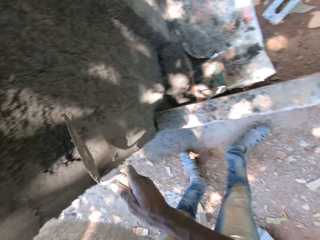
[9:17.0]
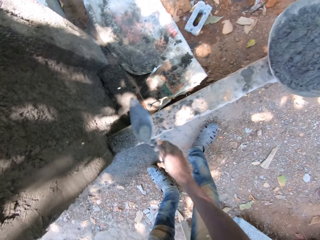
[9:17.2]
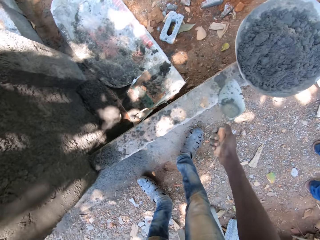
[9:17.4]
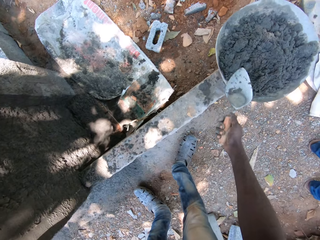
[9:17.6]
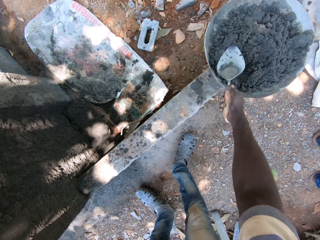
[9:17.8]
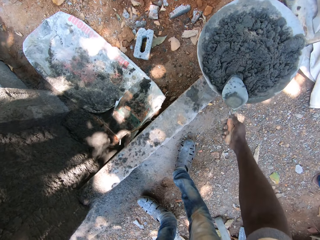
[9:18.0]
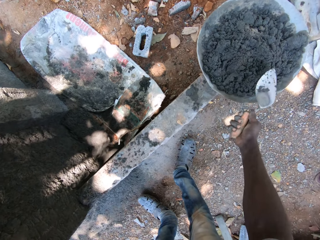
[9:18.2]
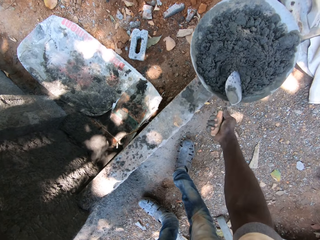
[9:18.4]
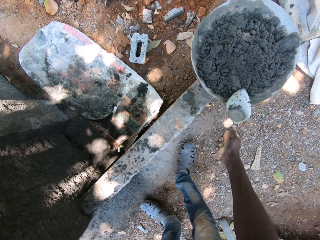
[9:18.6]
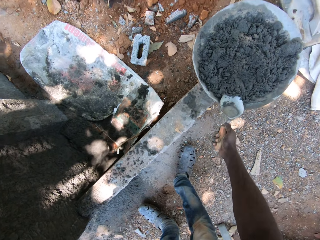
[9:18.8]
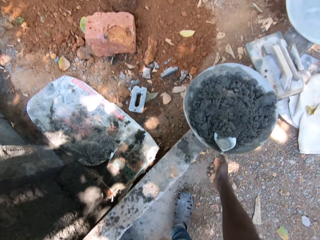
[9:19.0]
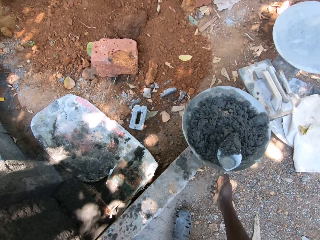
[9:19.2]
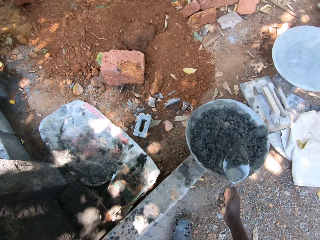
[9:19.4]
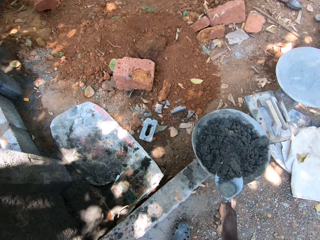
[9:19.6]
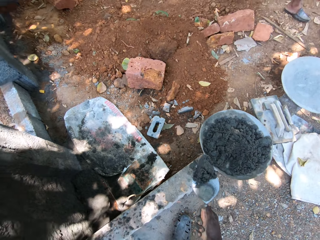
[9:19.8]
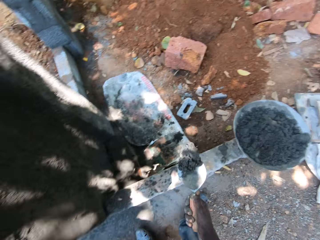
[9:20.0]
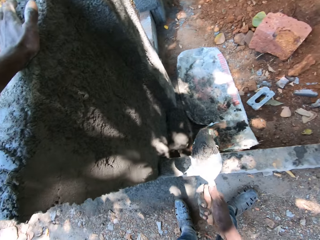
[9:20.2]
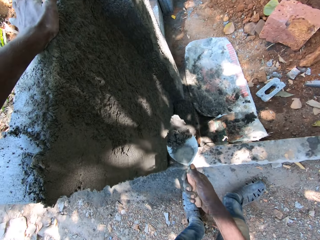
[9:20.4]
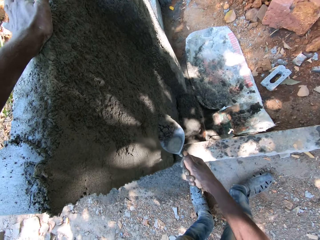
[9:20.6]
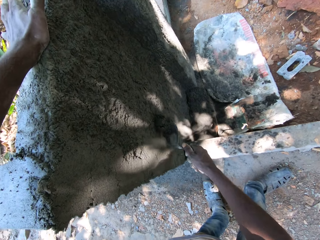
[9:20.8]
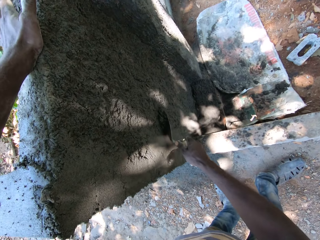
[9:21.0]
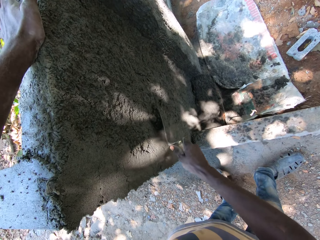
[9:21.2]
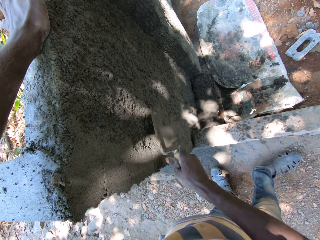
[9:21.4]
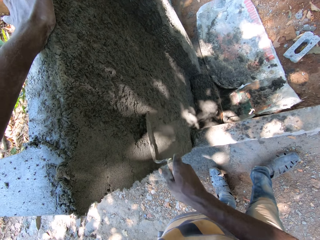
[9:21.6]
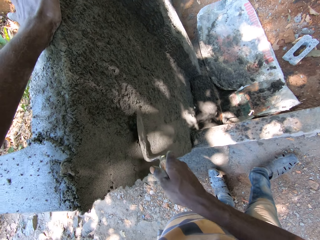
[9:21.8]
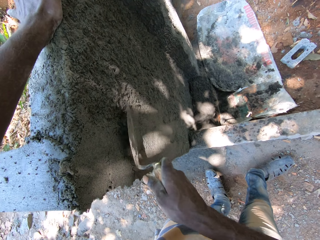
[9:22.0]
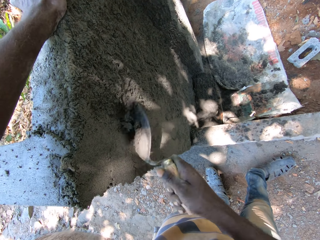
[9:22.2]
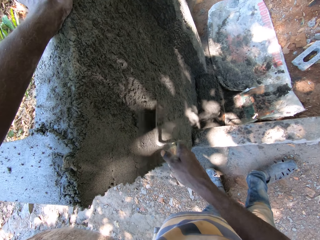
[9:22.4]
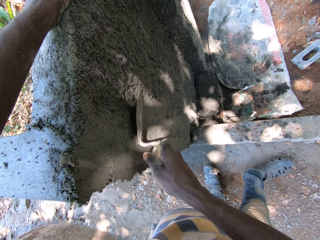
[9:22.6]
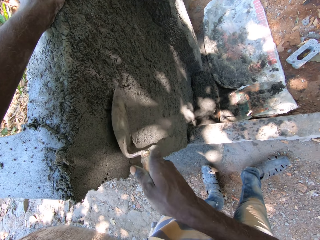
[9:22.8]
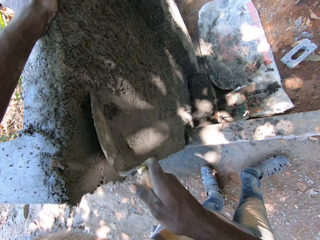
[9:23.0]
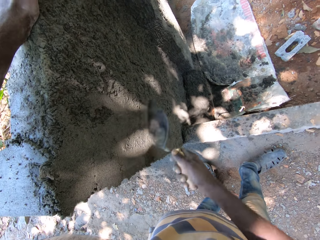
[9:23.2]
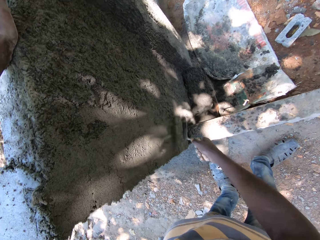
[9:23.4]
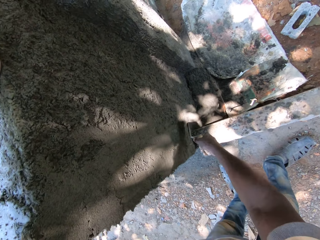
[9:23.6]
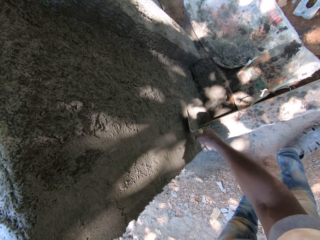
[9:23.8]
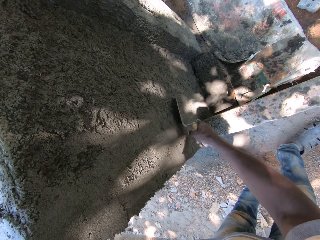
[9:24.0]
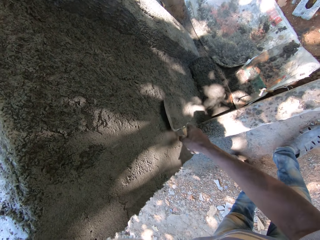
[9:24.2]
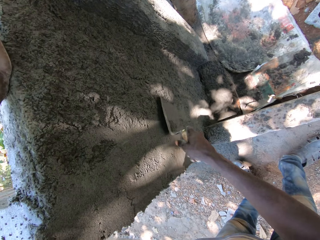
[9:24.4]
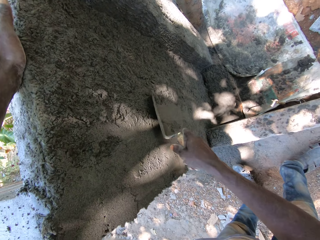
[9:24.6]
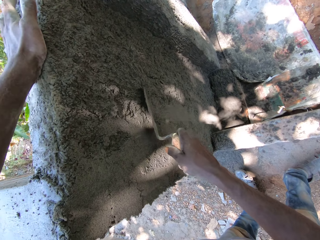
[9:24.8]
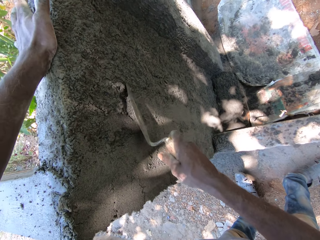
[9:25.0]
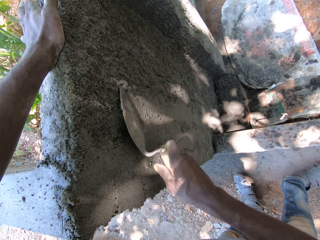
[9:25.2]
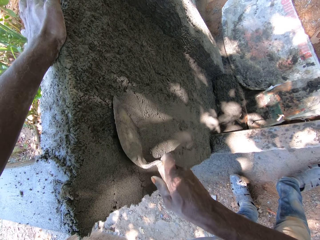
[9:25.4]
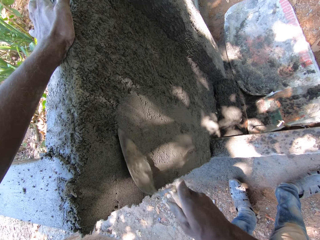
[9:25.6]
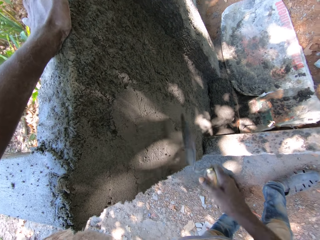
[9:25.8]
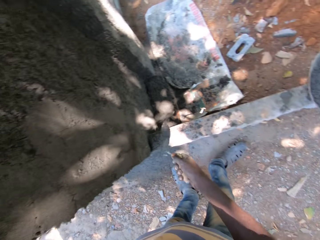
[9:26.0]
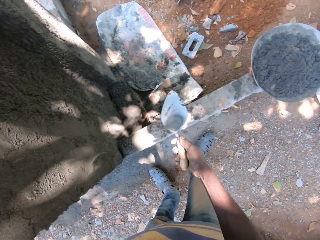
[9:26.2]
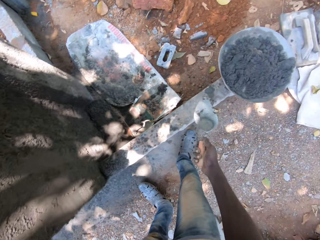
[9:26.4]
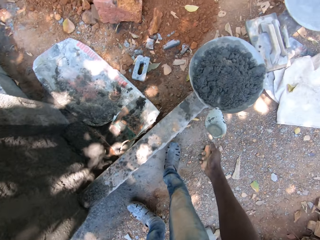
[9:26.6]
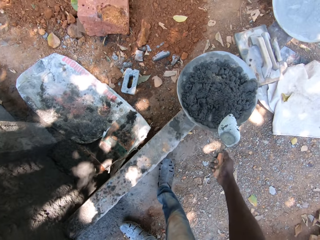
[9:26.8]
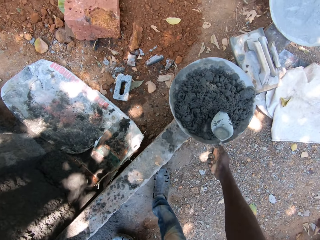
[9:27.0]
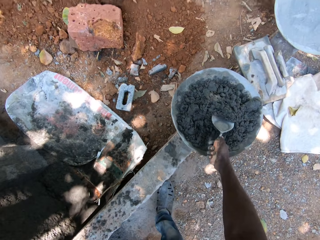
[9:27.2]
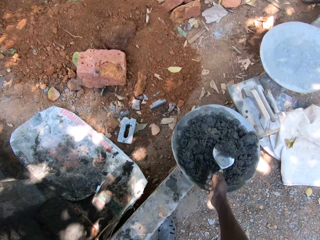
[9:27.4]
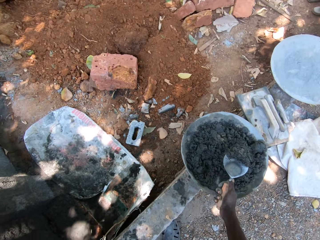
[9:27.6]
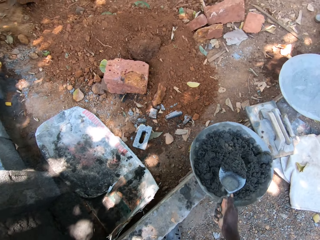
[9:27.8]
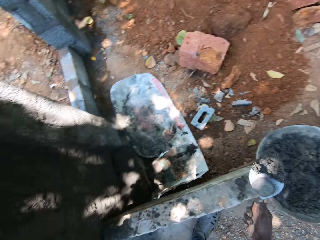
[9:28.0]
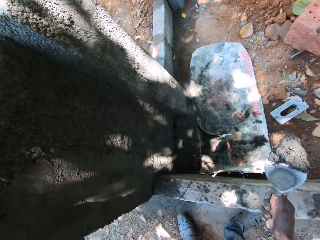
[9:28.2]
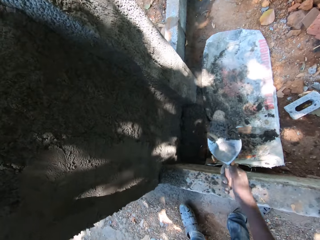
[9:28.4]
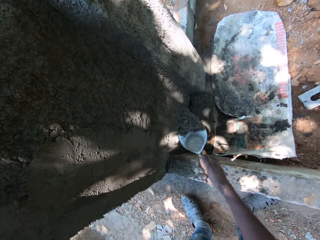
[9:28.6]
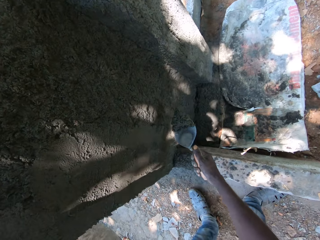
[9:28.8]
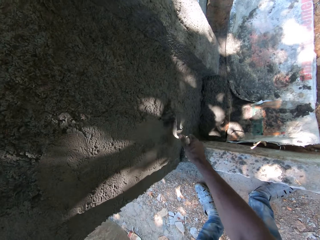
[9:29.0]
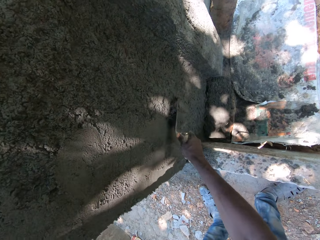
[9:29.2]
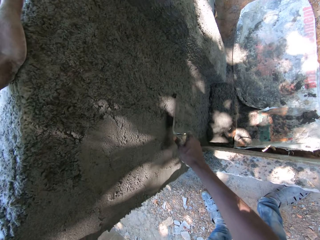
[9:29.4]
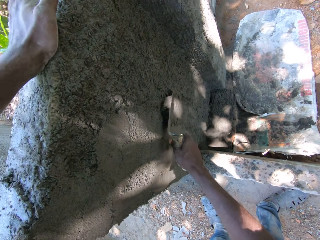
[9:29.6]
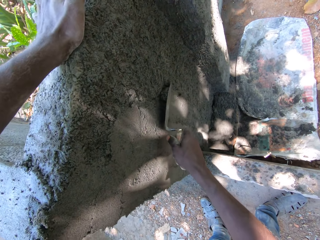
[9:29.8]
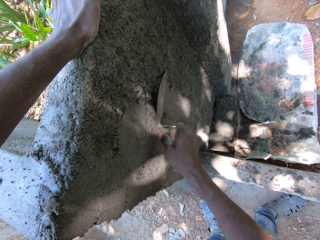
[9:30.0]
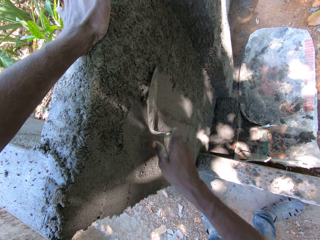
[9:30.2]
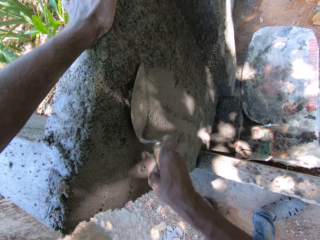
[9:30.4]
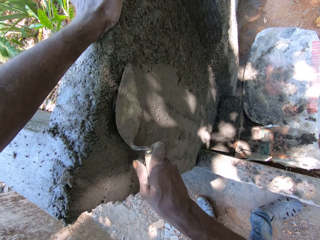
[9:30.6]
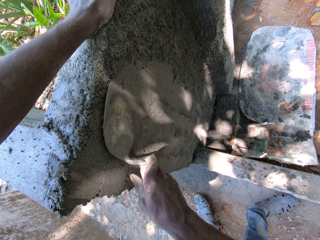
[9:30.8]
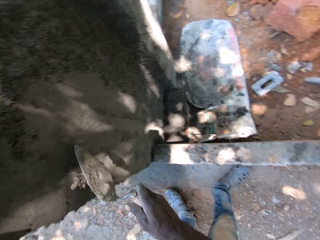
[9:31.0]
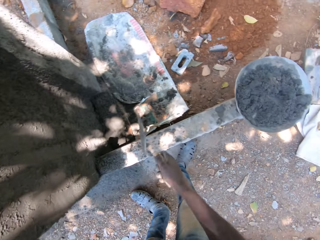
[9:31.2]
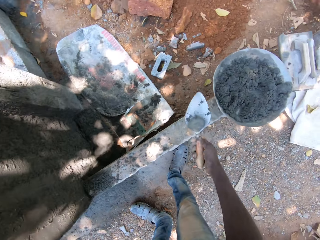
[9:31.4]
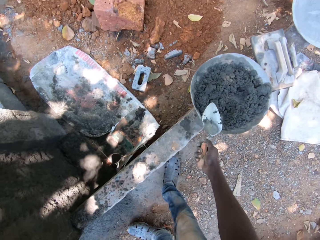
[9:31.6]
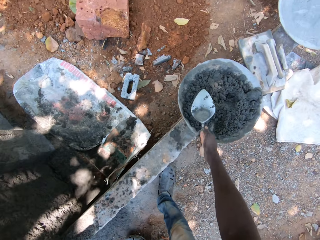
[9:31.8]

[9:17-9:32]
The camera wearer mixes cement. He takes the cement mixture from the hand pan with the hand trowel in his right hand. He plasters the fence with the cement mixture in the hand trowel in his right hand. He takes the cement mixture from the hand pan with the hand trowel in his right hand. He plasters the fence with the cement mixture in the hand trowel in his right hand.

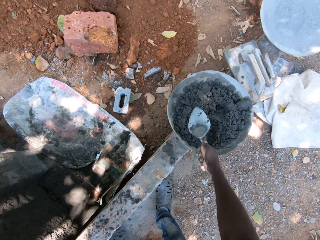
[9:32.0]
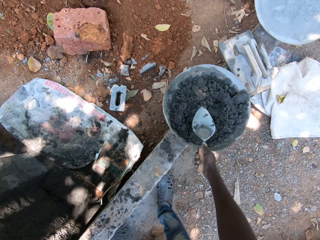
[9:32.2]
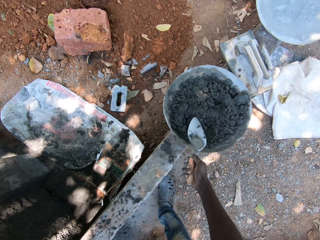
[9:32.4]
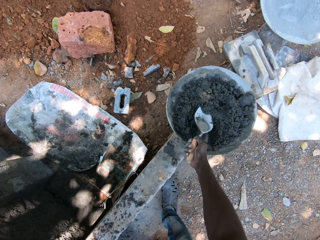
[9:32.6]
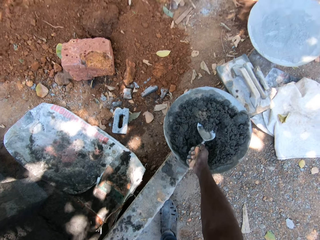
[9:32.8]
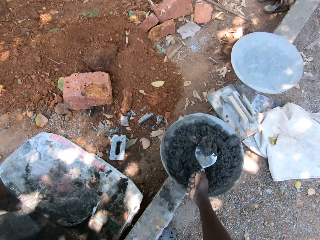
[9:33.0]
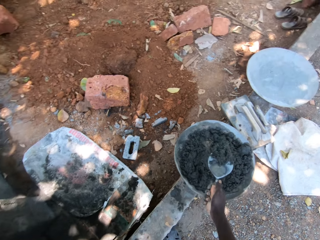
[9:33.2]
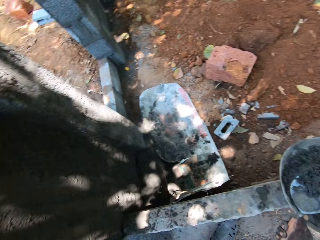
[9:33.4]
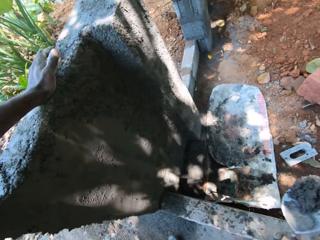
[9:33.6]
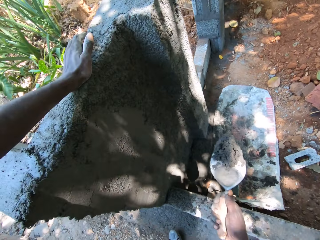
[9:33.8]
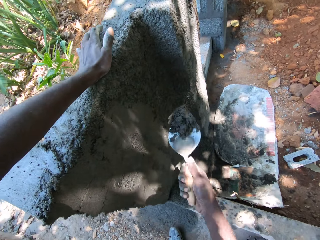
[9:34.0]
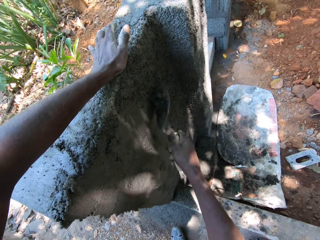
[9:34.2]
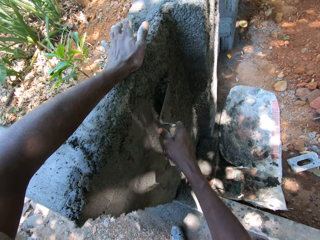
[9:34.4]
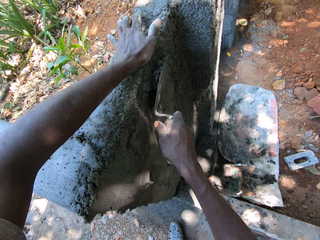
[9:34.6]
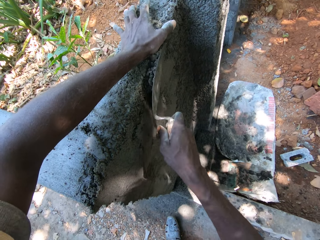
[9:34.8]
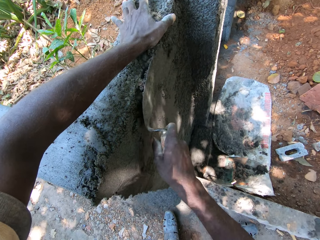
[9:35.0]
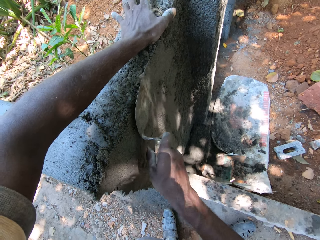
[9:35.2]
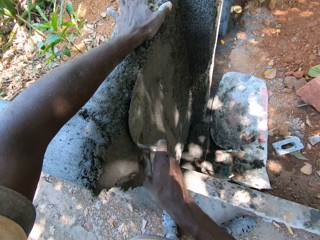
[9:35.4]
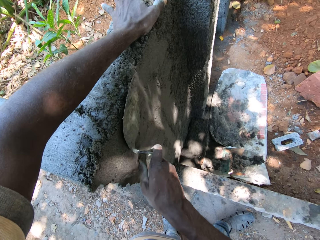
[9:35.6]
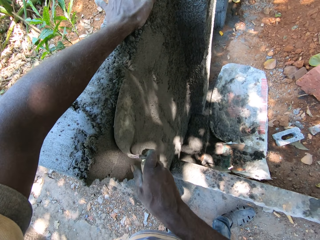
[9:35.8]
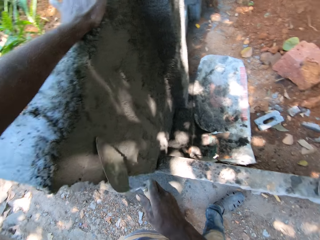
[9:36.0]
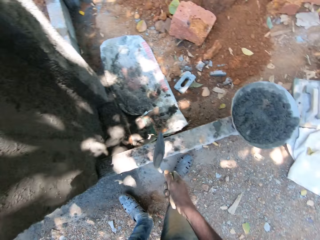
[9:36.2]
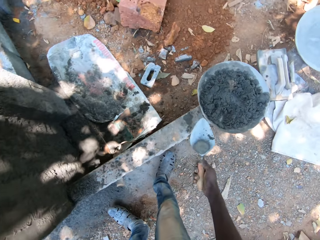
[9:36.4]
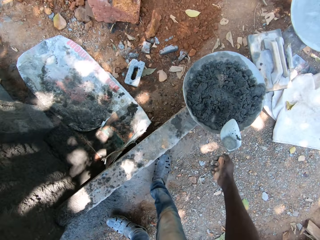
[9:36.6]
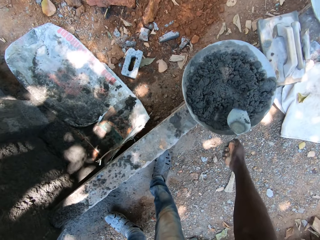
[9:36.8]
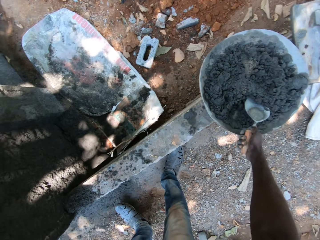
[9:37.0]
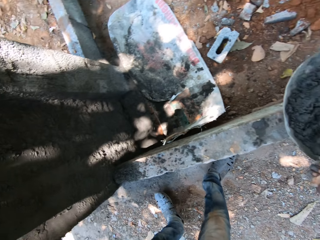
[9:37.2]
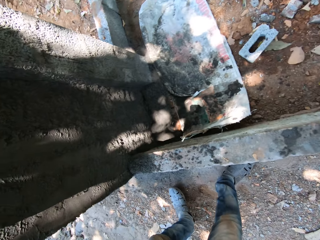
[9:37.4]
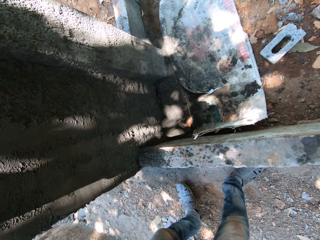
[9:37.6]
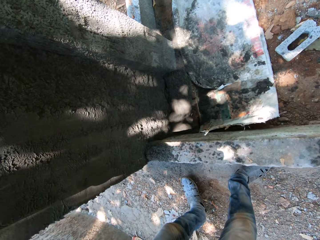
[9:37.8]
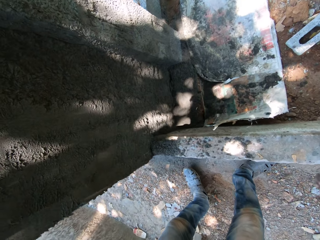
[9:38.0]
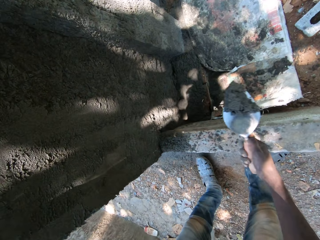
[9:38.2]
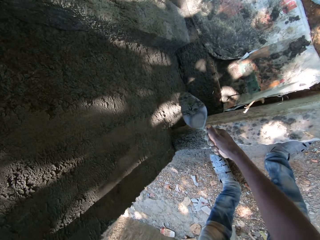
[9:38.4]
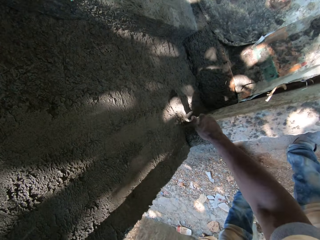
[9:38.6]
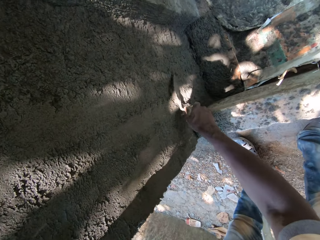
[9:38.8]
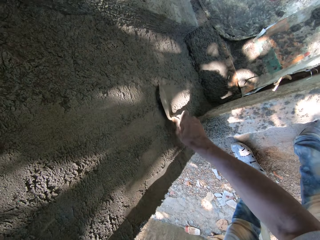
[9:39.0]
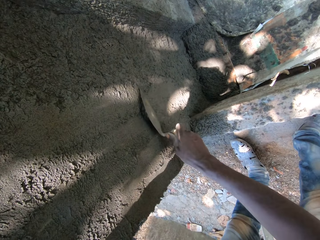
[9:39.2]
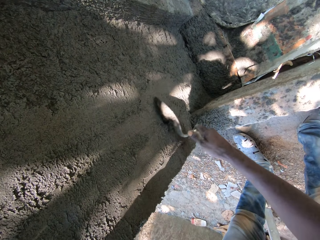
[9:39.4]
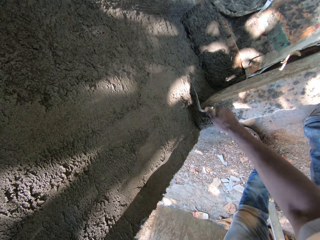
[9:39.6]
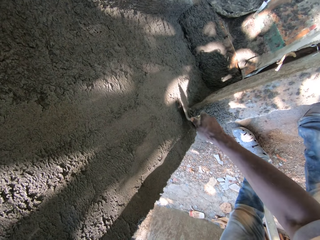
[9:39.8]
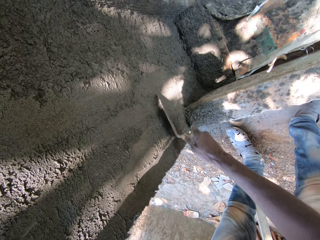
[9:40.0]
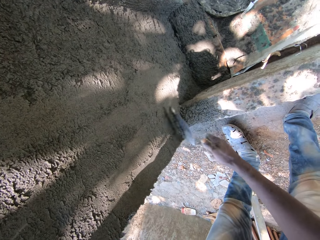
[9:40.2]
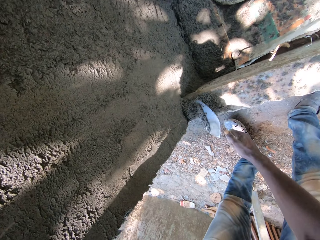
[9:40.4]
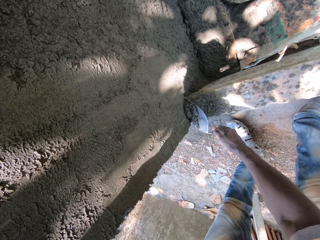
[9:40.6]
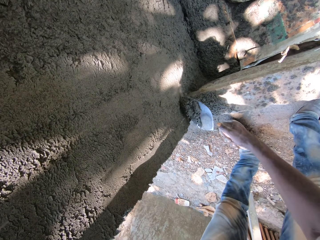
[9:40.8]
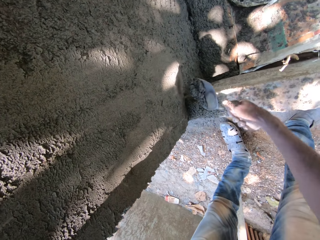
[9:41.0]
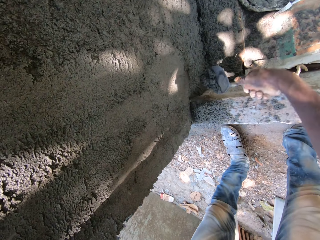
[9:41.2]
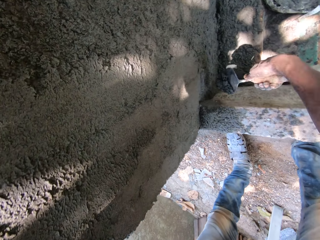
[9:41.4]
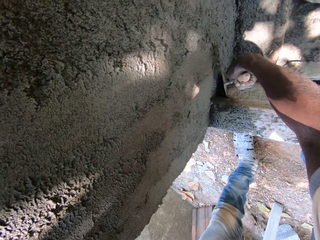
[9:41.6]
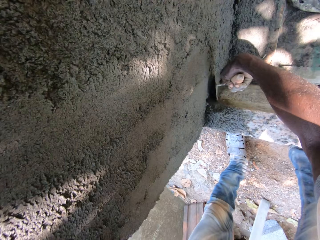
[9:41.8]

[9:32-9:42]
The camera wearer takes the cement mixture from the hand pan with the hand trowel in his right hand. He plasters the fence with the cement mixture in the hand trowel in his right hand. He takes the cement mixture from the hand pan with the hand trowel in his right hand. He plasters the fence with the cement mixture in the hand trowel in his right hand.
